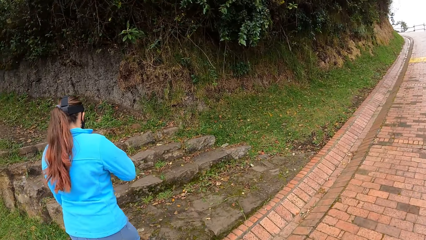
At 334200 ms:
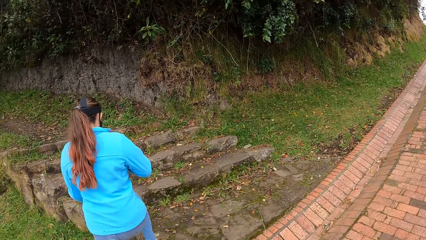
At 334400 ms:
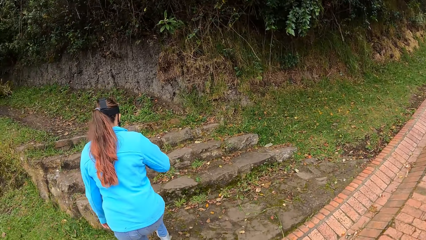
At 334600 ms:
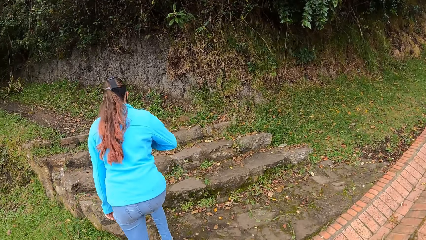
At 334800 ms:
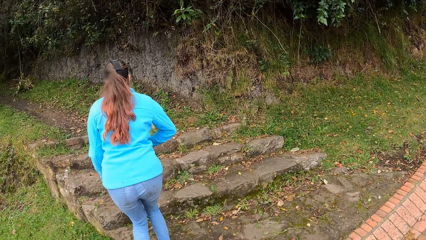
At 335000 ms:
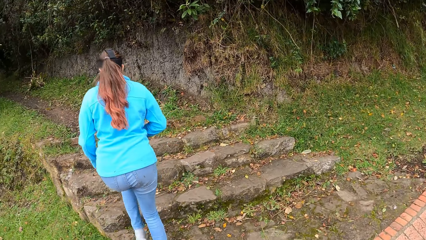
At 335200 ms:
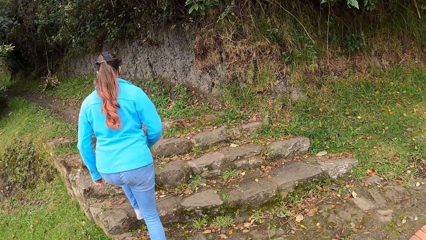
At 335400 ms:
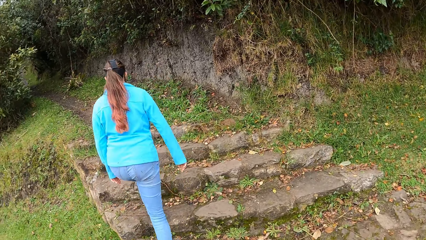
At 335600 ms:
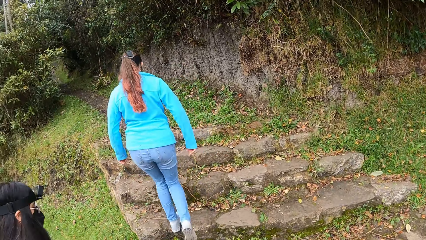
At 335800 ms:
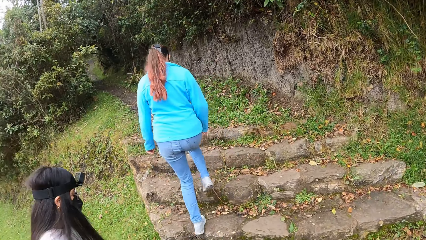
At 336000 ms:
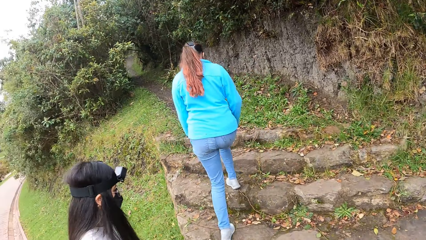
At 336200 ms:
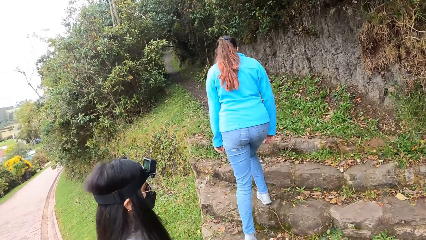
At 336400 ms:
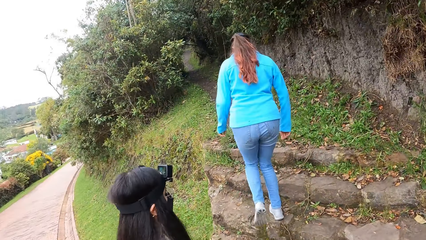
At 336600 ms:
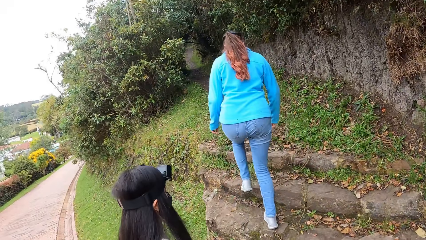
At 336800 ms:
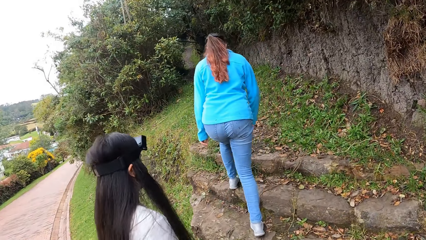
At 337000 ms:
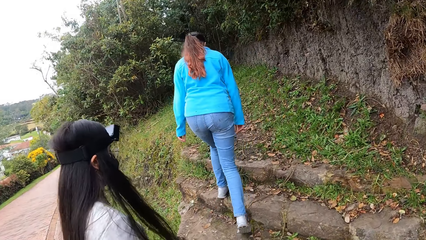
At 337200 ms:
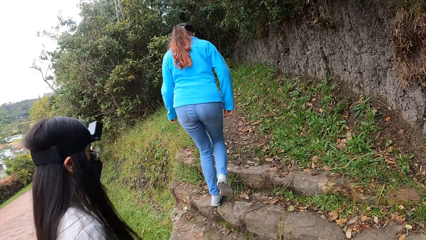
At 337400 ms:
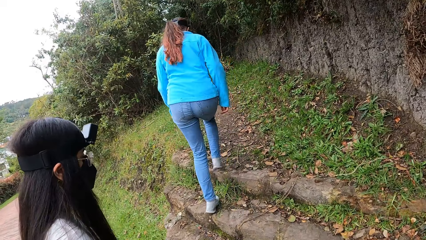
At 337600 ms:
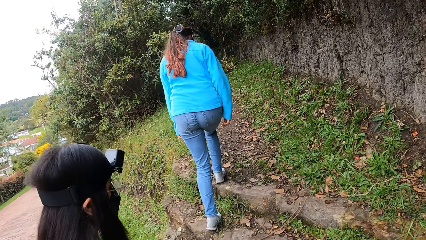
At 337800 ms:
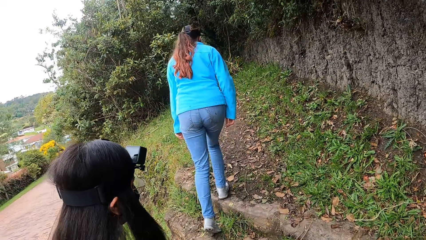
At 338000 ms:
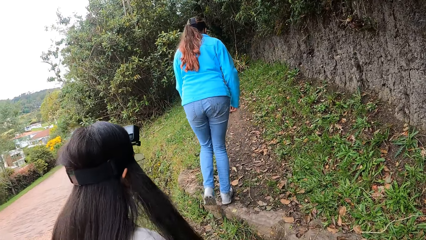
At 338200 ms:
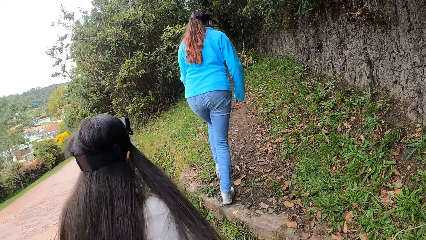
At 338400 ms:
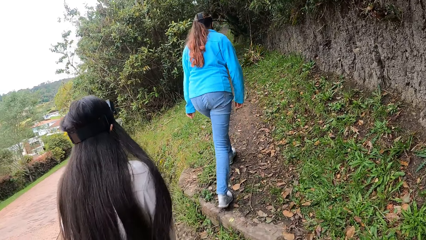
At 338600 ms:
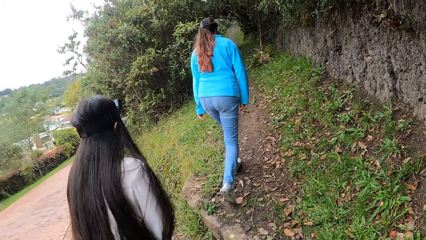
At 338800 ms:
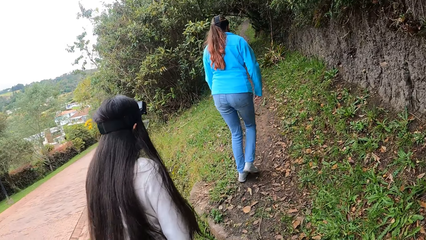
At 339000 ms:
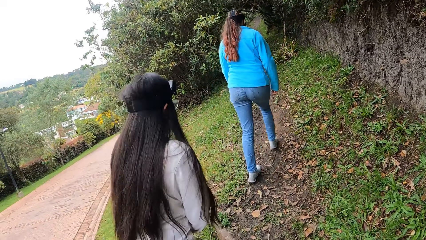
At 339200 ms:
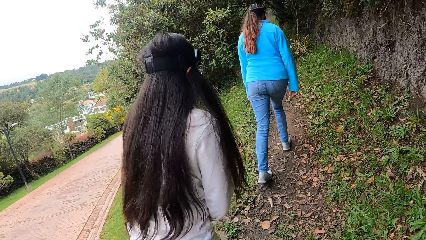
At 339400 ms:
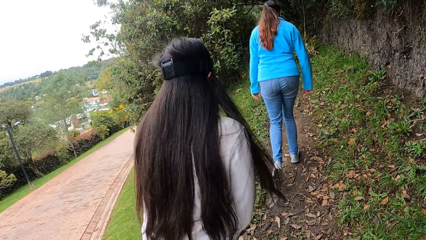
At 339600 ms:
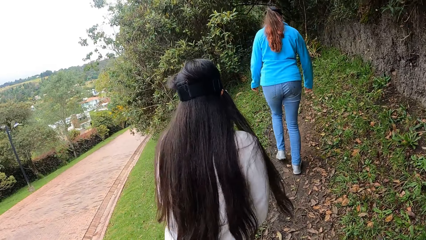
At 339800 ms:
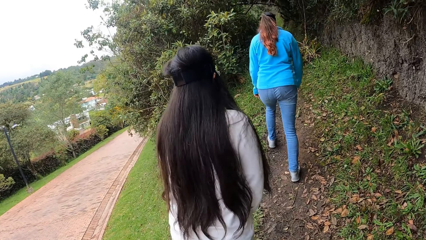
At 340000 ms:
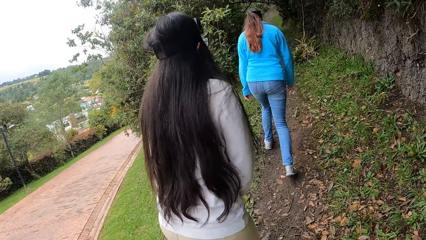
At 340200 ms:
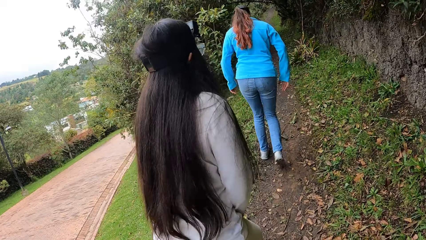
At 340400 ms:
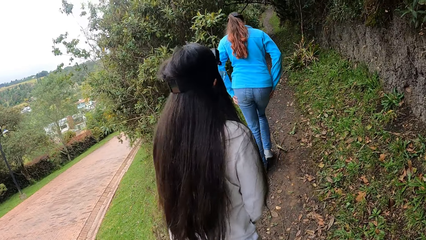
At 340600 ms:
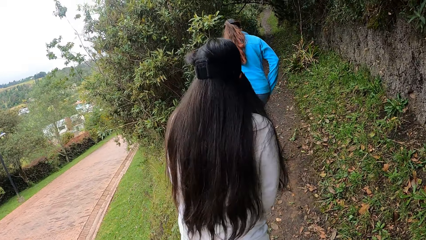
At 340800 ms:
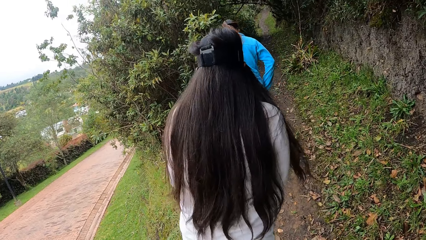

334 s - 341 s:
The camera wearer walks towards the bush with a lady and another lady.

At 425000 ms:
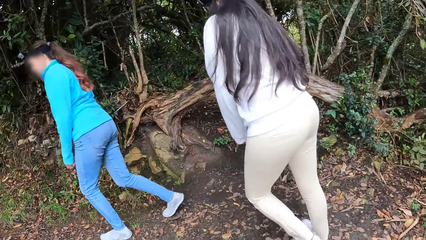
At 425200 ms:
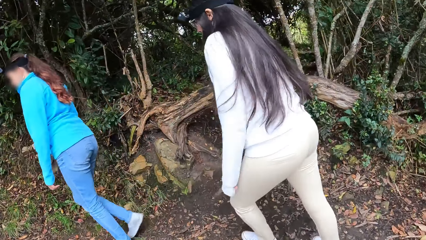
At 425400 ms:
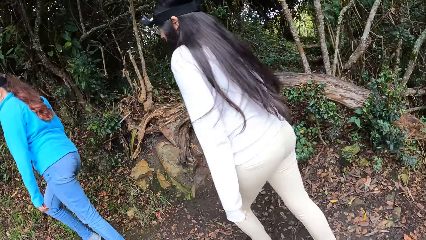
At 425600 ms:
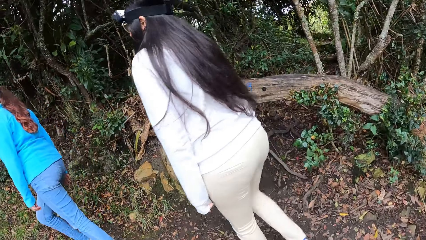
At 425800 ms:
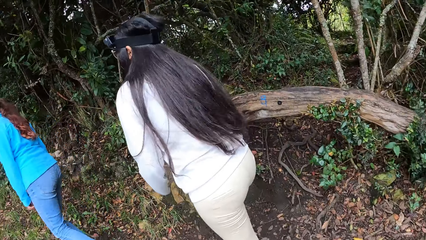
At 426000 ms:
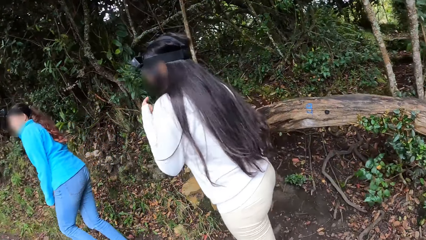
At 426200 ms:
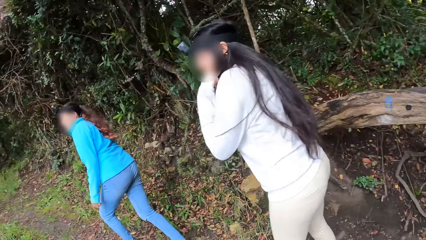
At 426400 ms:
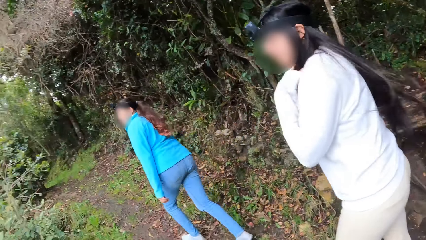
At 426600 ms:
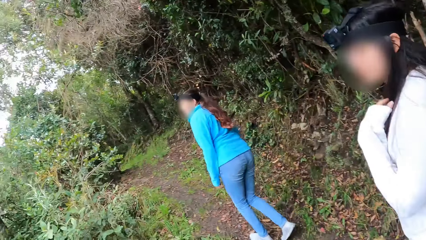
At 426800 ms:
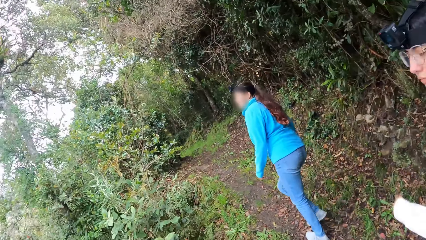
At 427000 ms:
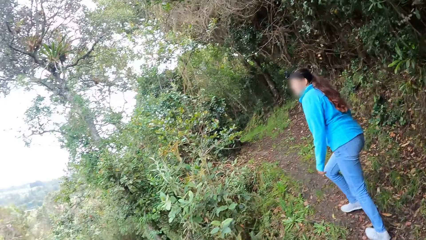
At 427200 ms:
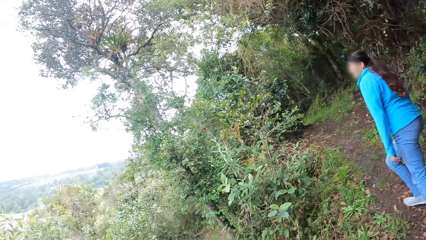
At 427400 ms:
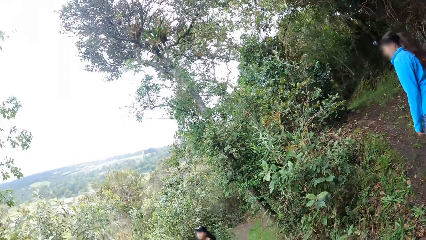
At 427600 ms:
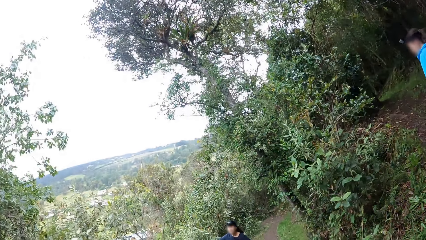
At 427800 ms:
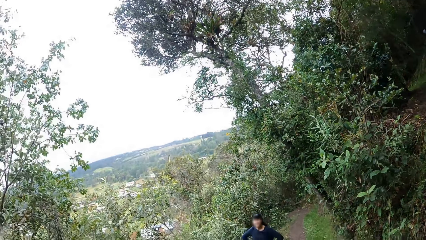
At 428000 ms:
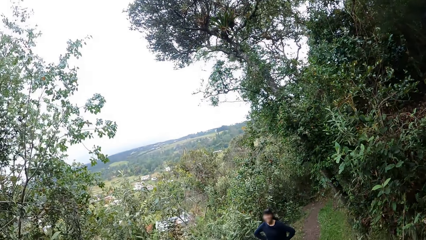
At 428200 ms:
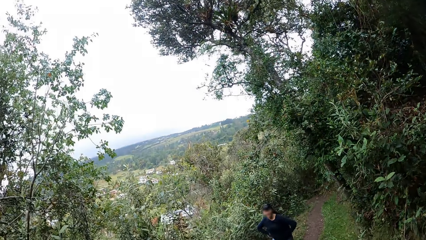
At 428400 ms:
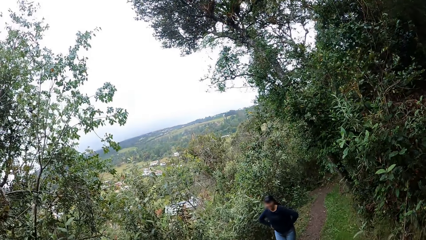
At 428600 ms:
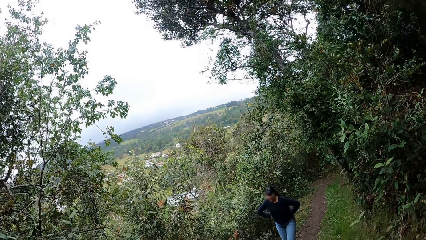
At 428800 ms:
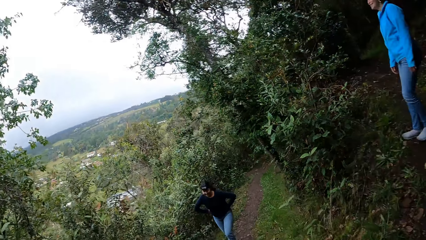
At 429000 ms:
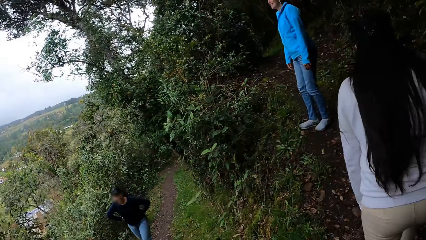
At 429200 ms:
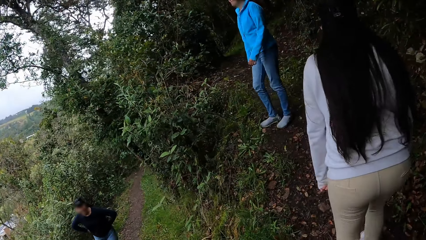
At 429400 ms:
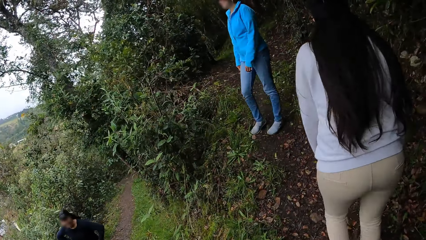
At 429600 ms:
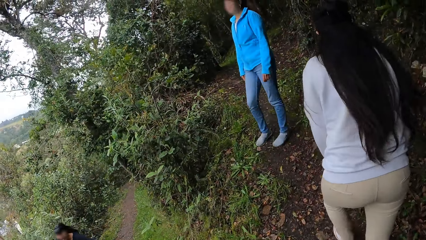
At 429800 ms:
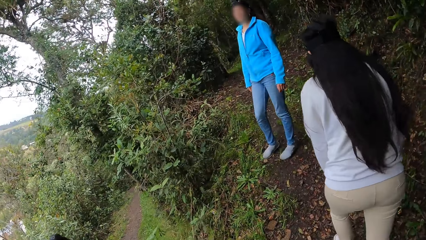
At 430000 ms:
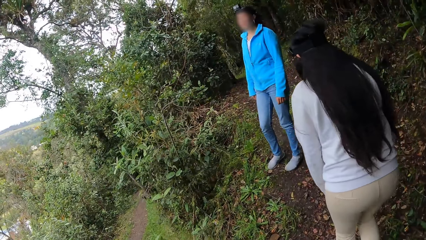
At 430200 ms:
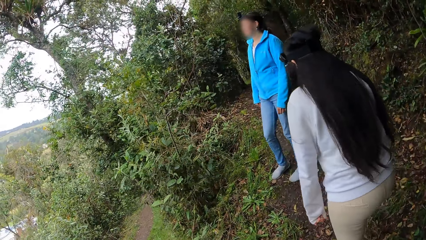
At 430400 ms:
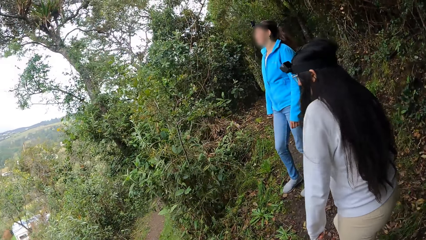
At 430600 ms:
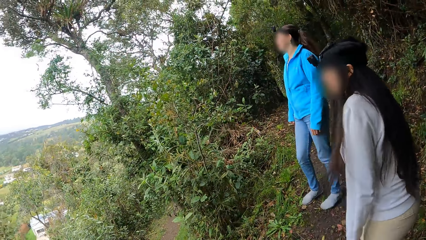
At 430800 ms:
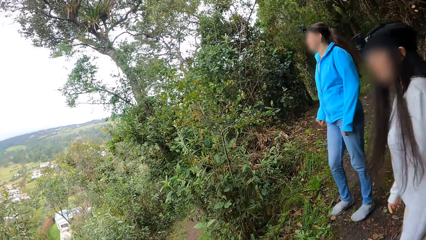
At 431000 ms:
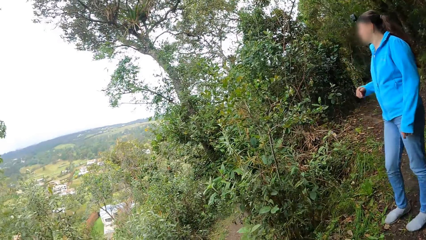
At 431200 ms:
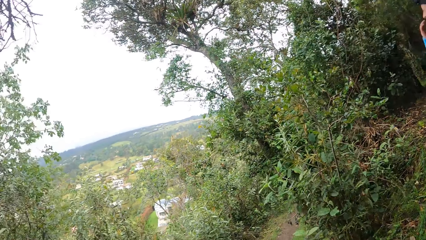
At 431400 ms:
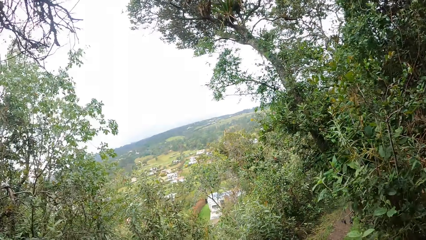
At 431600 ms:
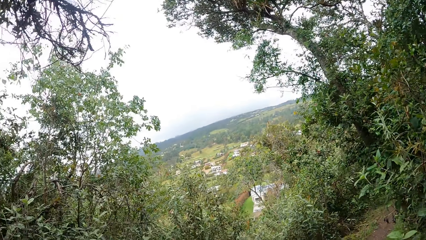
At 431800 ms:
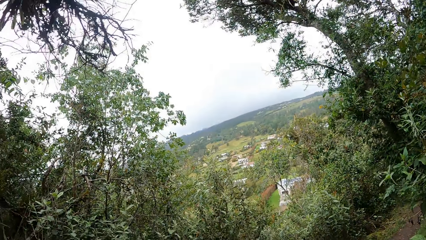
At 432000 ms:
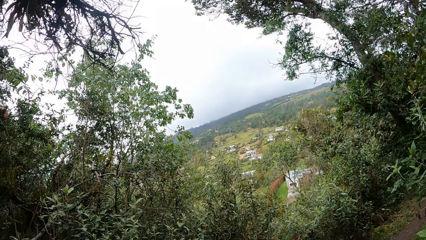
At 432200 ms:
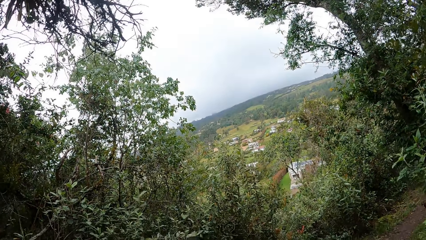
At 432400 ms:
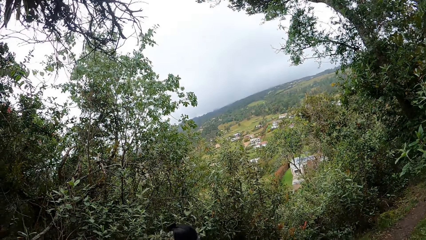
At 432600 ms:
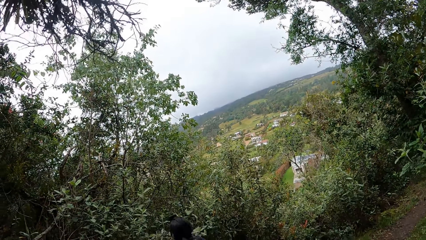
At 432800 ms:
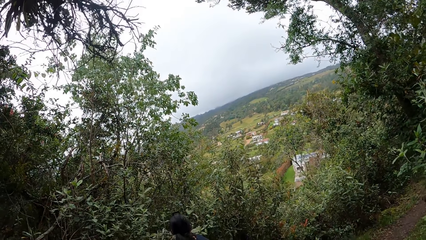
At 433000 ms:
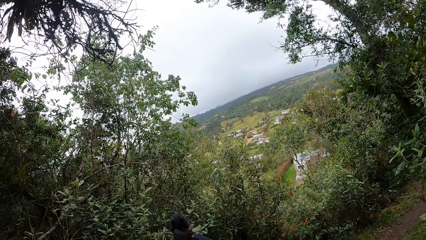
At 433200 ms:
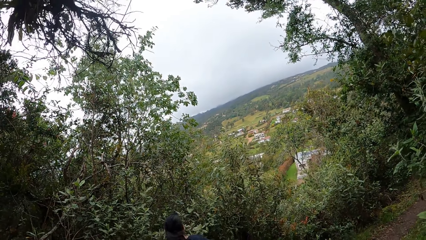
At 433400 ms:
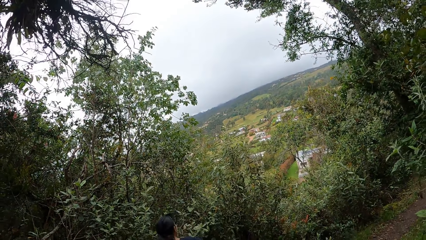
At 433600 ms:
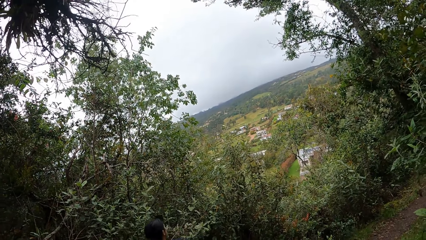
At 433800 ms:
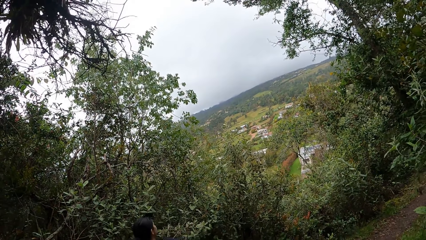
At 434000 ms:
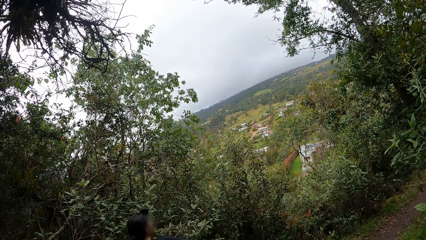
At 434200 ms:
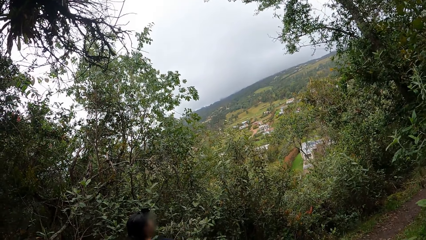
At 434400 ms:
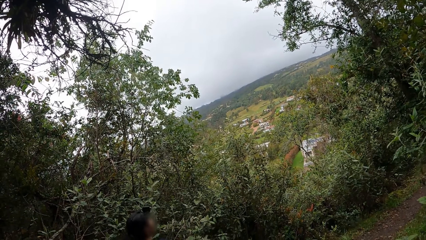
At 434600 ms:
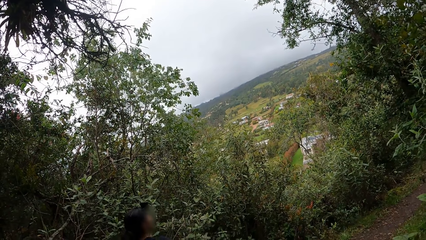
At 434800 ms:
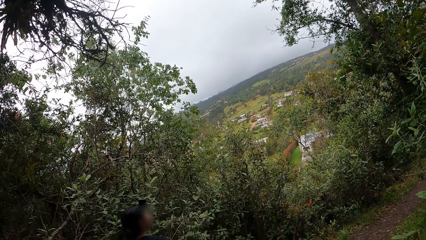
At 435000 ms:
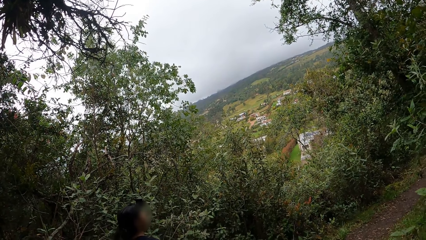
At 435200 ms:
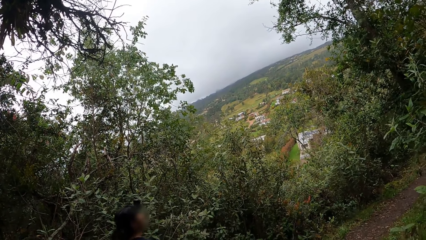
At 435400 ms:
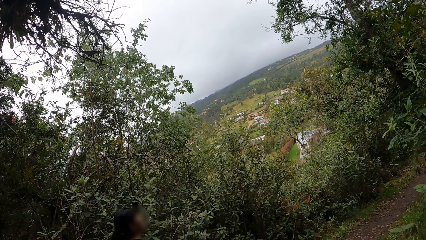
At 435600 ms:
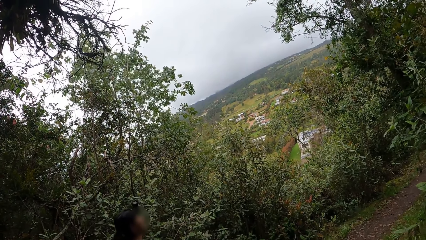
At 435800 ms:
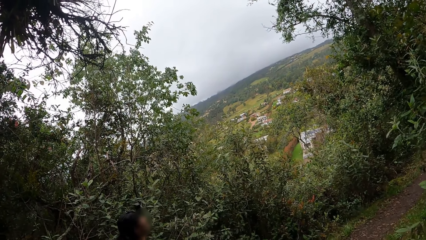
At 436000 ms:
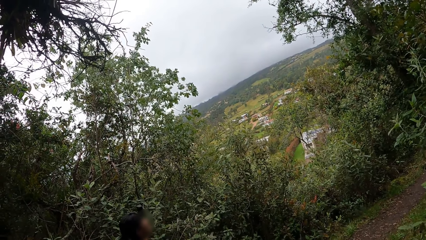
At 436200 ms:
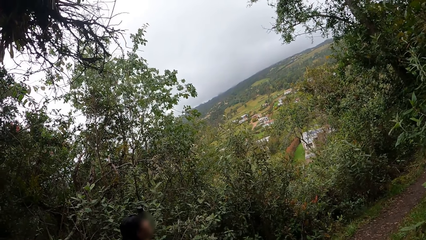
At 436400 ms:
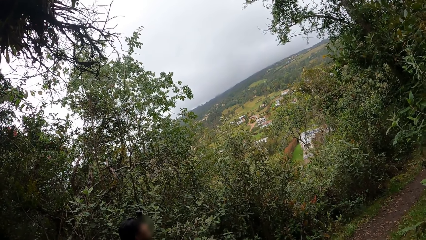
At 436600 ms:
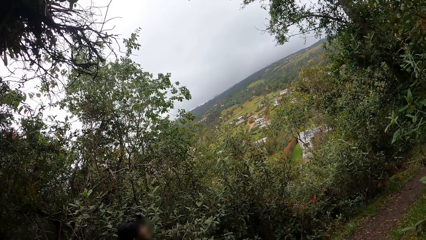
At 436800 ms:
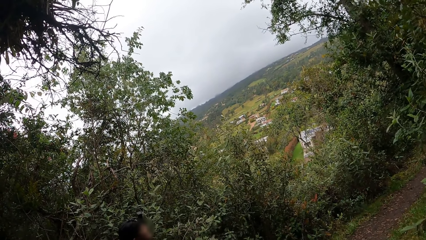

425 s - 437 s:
The camera wearer stops on the pathway with the women.
